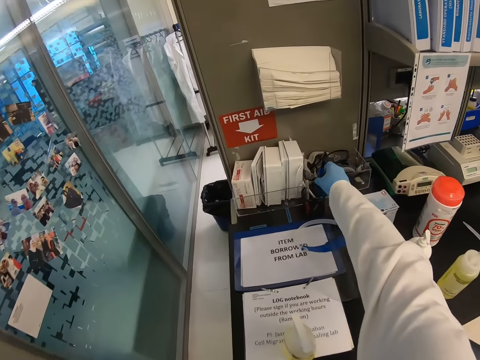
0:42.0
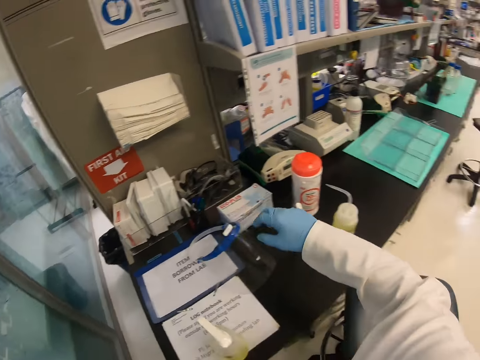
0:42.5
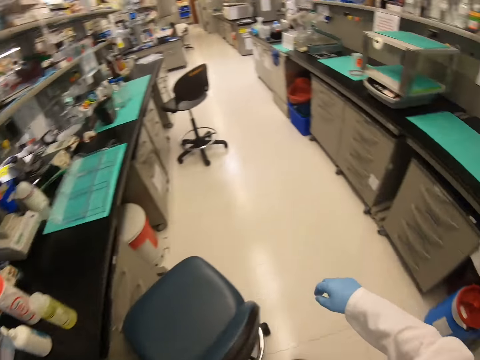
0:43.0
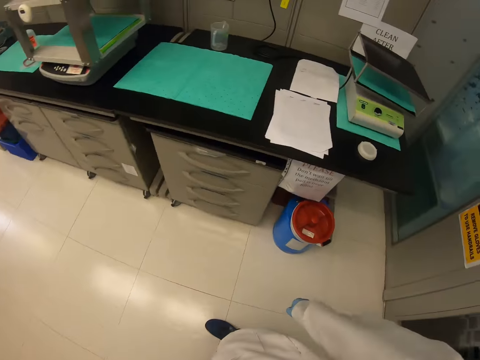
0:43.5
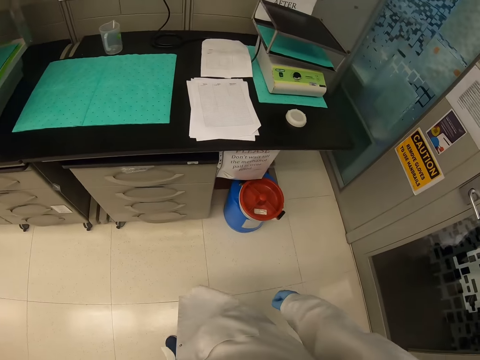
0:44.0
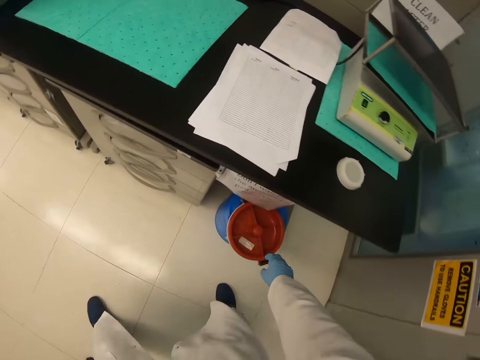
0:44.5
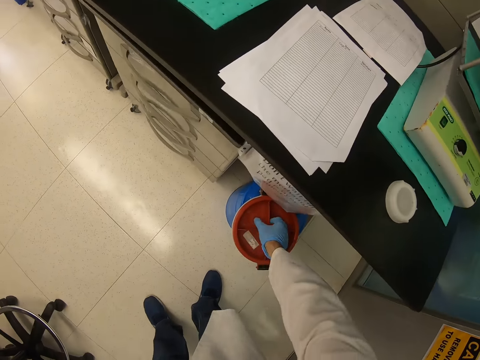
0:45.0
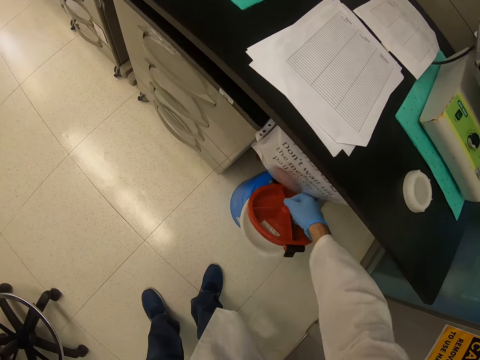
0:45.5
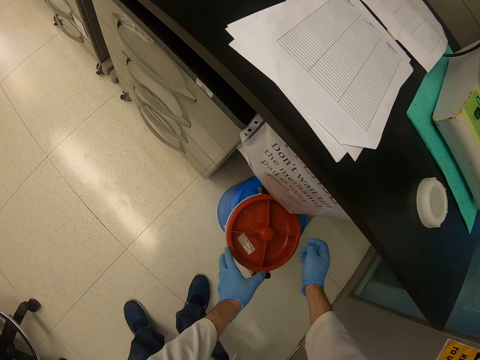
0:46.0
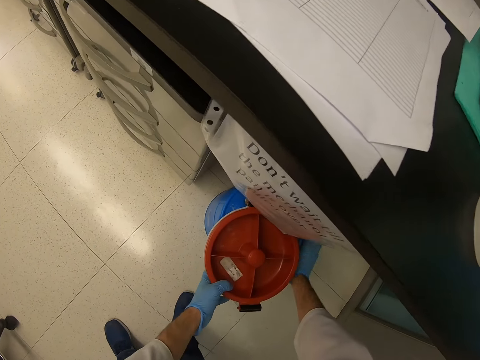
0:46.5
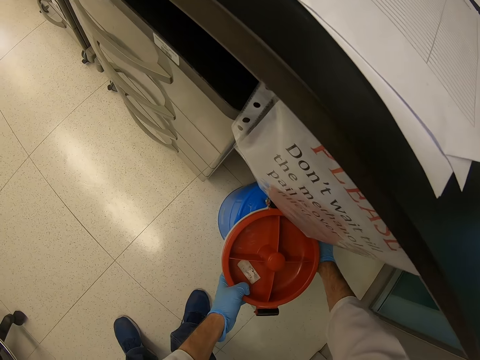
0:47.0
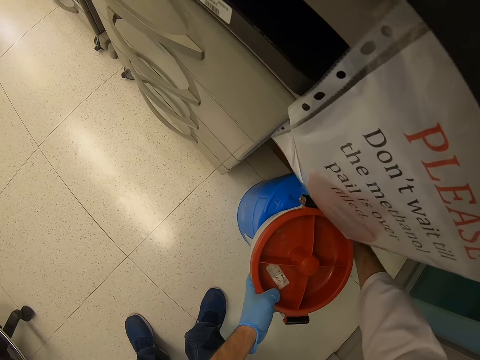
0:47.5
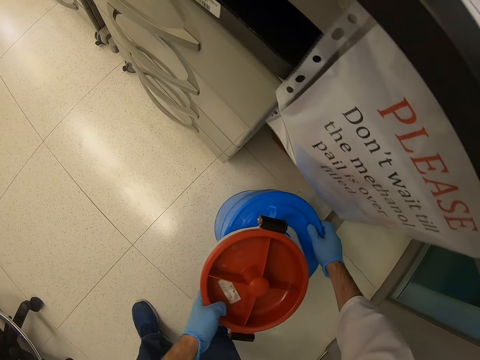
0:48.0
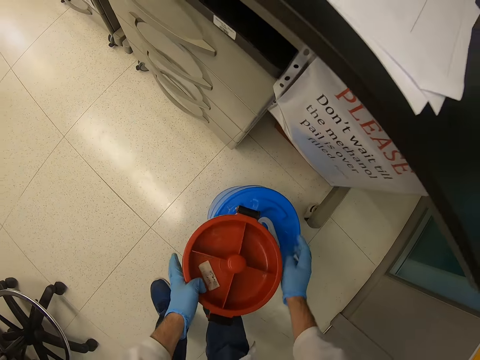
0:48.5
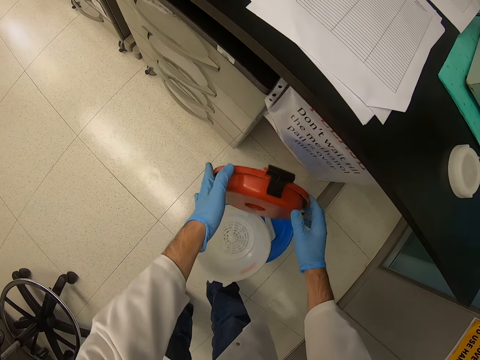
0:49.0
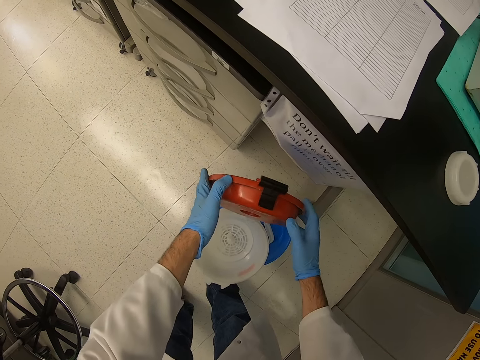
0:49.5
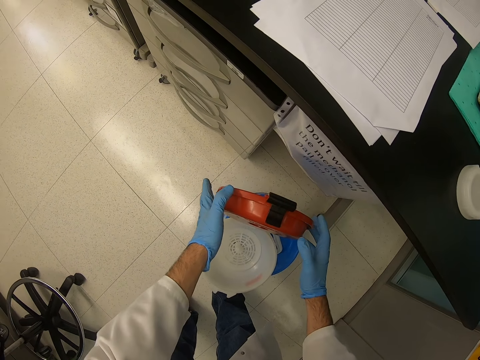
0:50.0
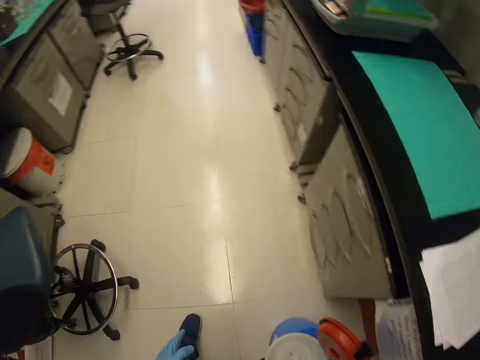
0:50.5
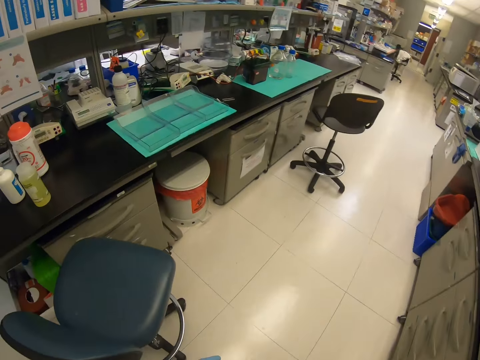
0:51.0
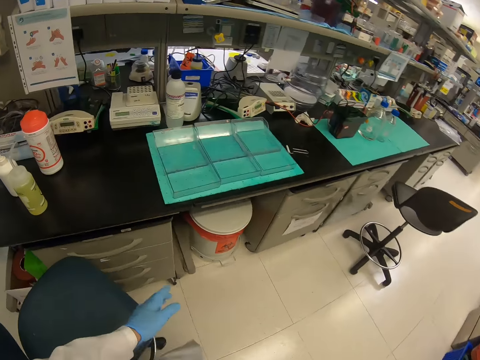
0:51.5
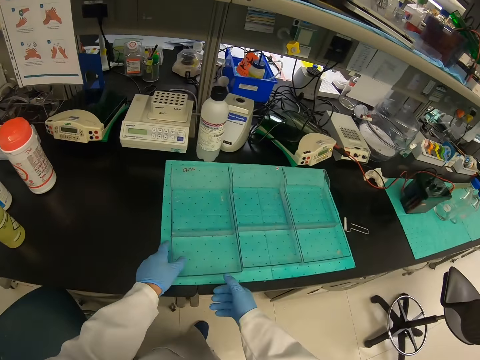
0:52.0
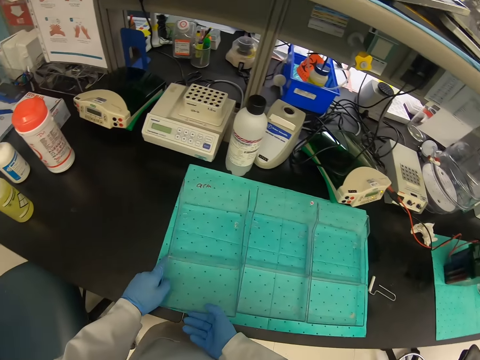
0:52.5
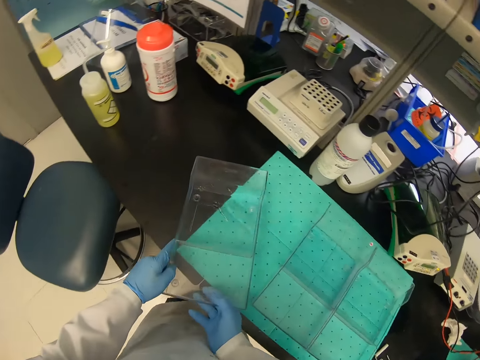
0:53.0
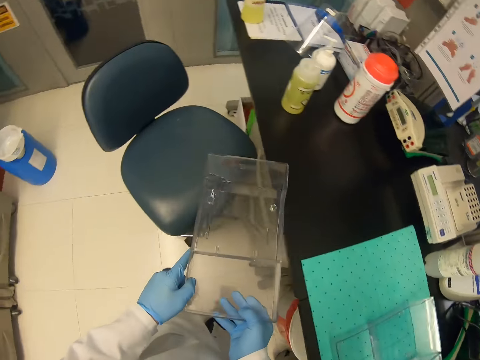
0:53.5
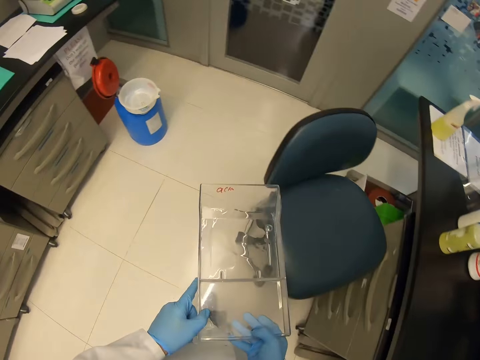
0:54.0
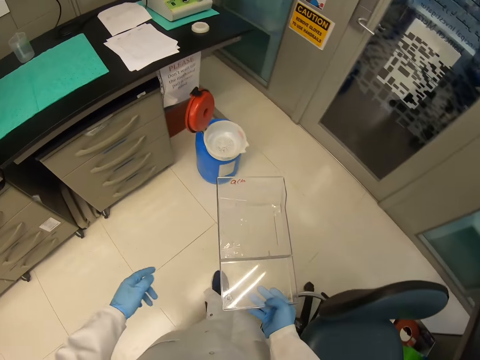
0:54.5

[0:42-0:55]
The camera wearer returns the ball pen inside the pen holder. They walk around the house. They open the lid on a container. They pull something from under the table. They open the lid on something. They walk away from something. They pick up a clear glass from the table.

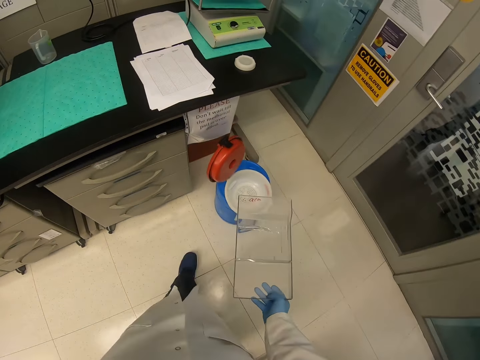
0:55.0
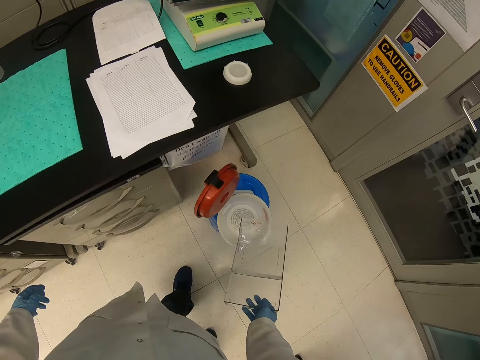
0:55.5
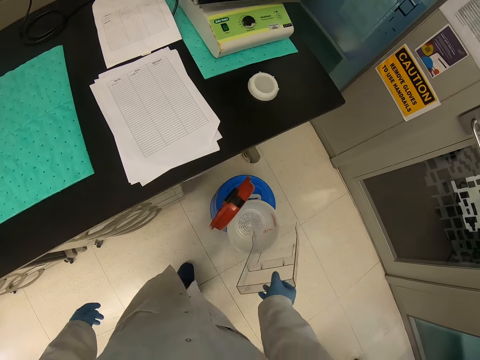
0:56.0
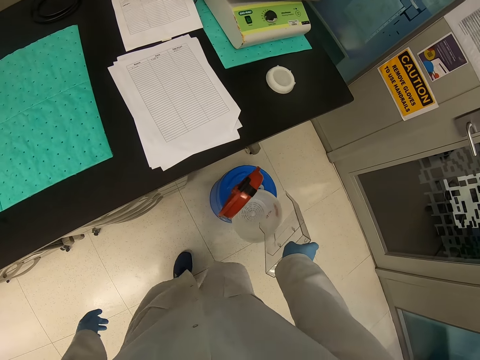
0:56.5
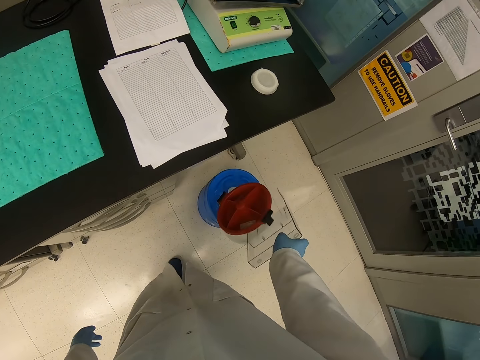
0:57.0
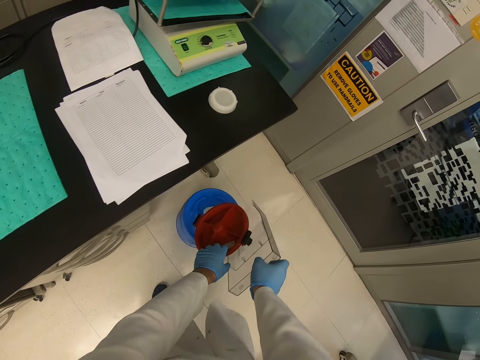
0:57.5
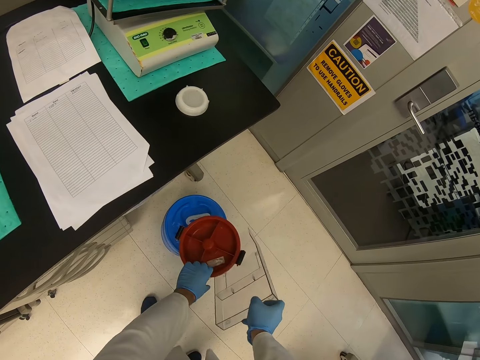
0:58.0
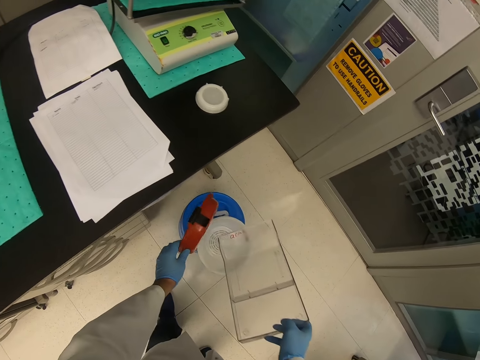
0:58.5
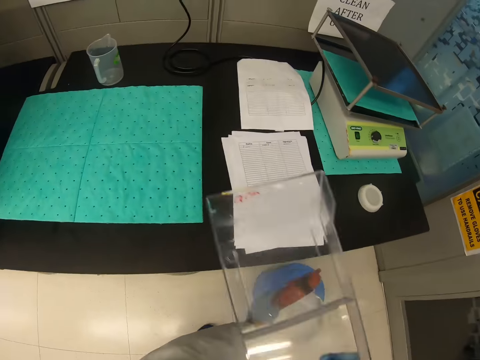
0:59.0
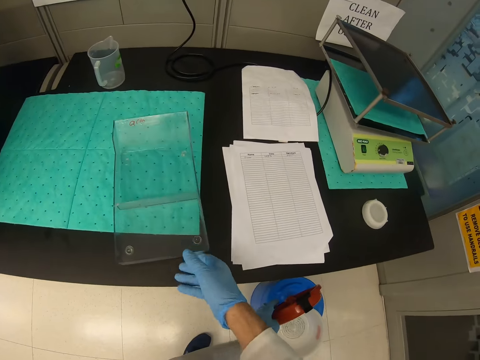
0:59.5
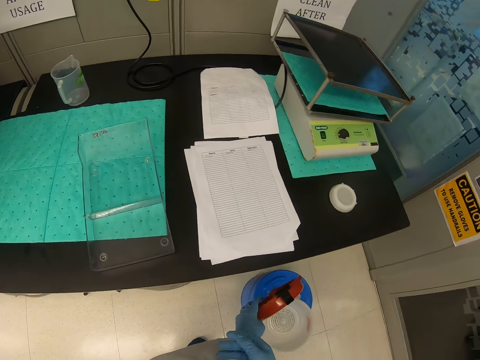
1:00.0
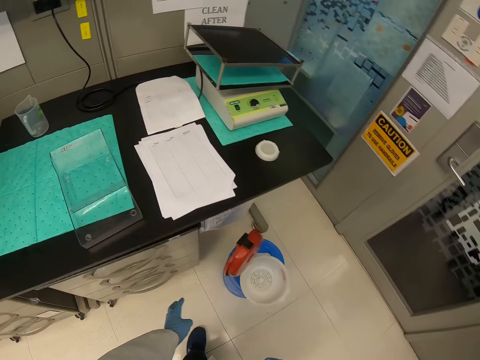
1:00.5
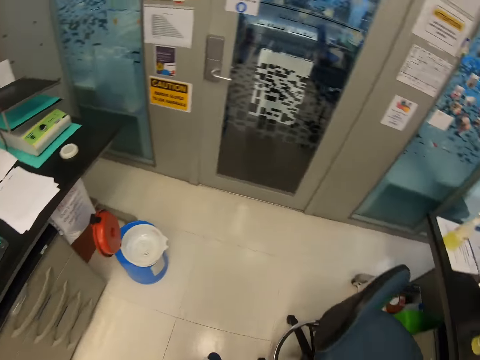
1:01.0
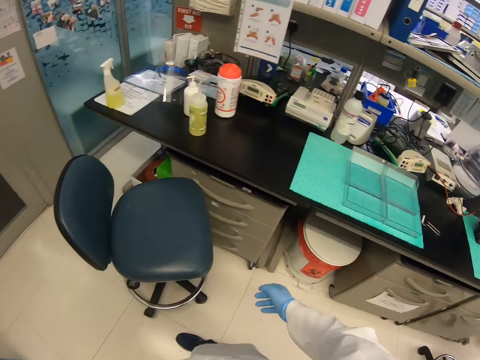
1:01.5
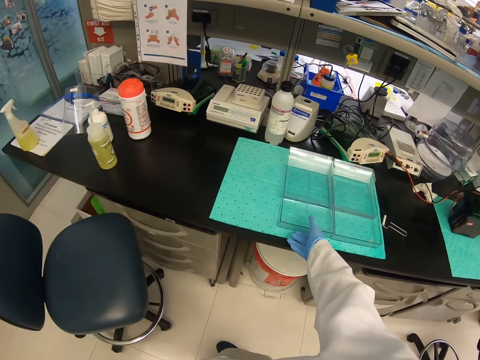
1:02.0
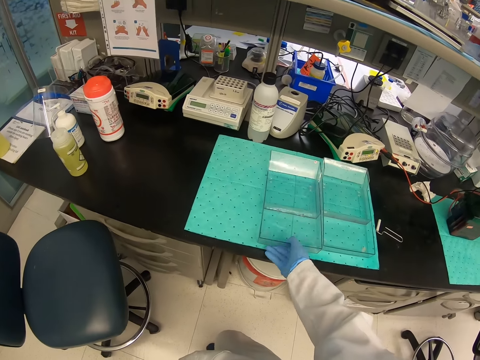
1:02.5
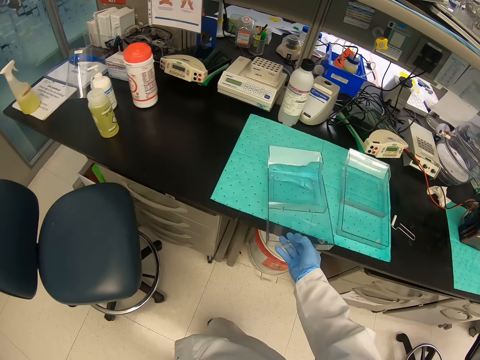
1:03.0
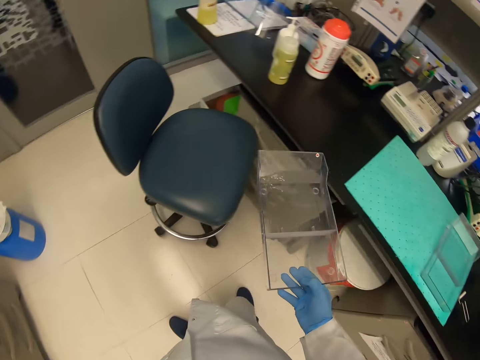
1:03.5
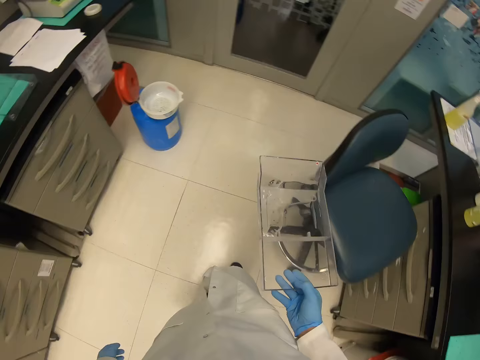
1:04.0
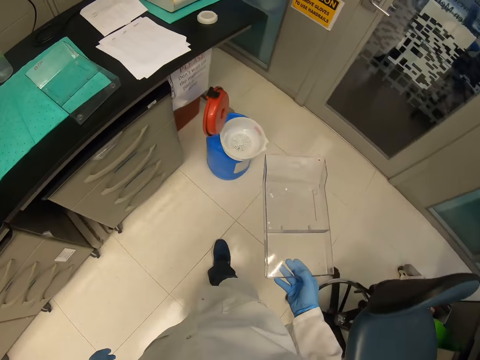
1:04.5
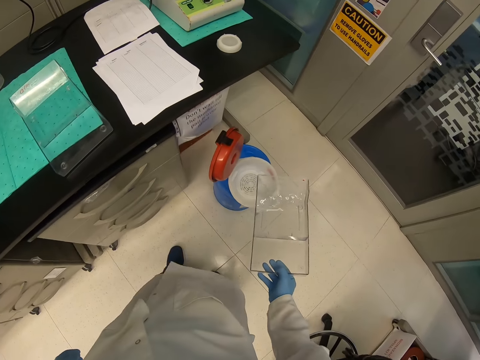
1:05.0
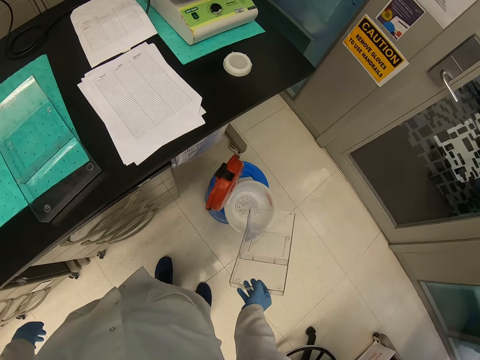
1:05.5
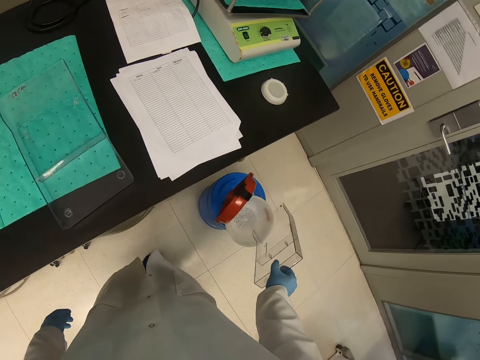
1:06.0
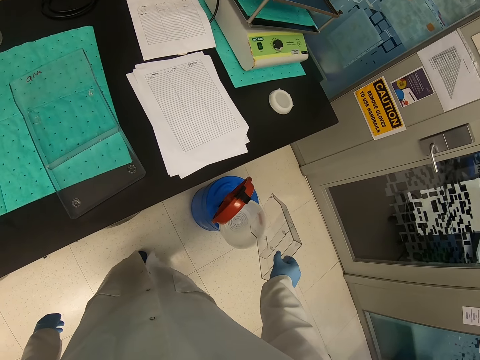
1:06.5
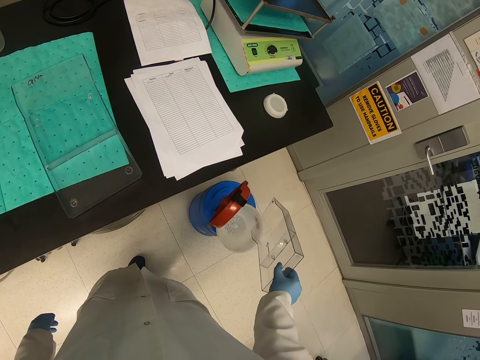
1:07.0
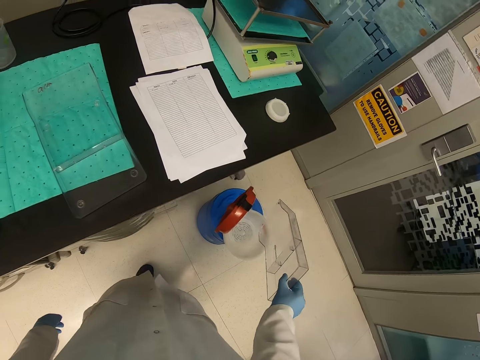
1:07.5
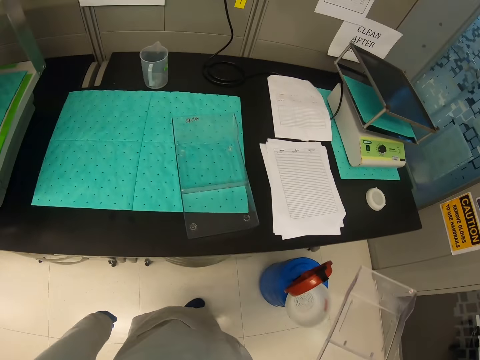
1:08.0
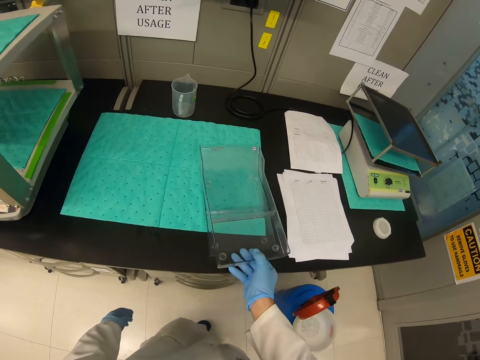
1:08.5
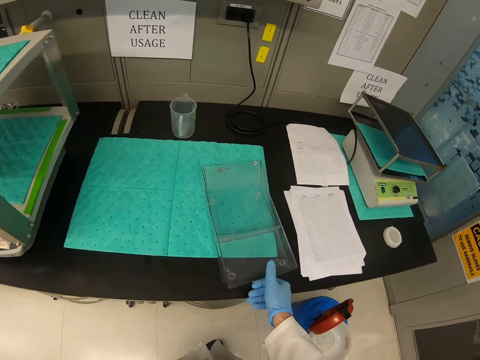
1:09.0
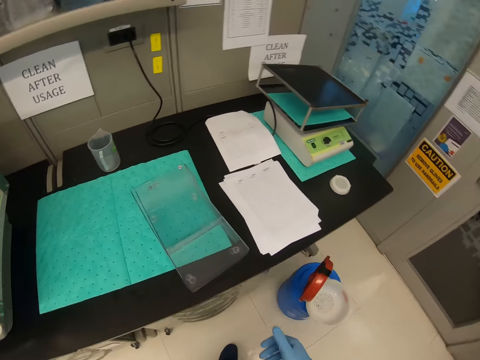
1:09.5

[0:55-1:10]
The camera wearer disposes of the water in the clear glass inside the container. They hold the lid of the container. They open the lid on the container. They put the clear glass on top of the table. They move away from the table. They grab the second clear glass on top of the table. They walk around the house. They dispose of water from the glass into the container. They put the second clear glass on top of the first glass. They remove the hand from the glass.
